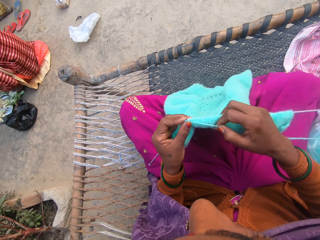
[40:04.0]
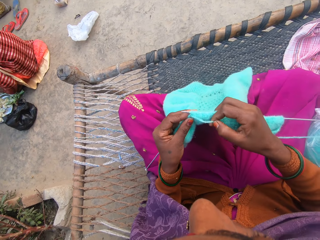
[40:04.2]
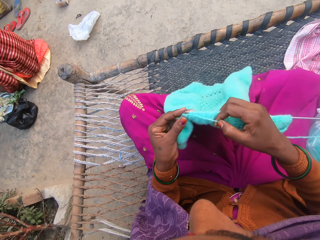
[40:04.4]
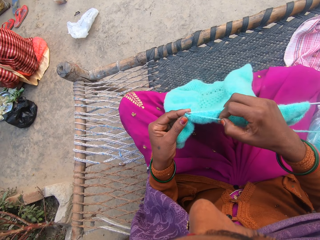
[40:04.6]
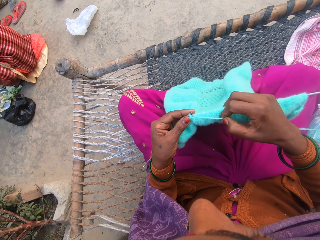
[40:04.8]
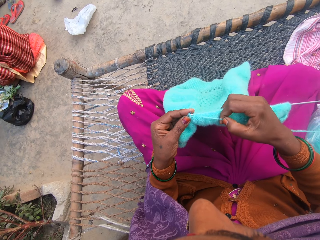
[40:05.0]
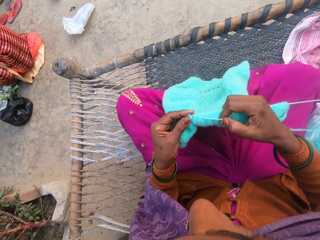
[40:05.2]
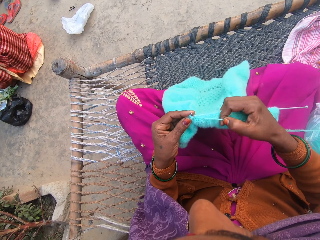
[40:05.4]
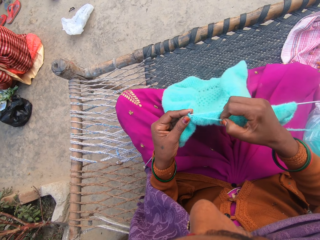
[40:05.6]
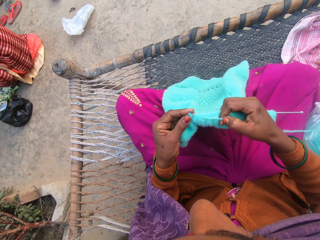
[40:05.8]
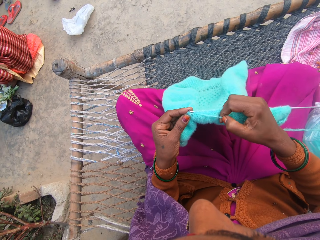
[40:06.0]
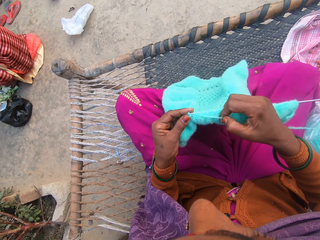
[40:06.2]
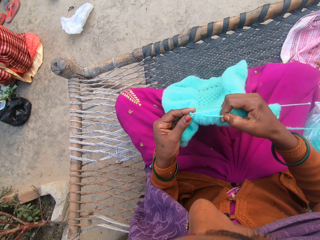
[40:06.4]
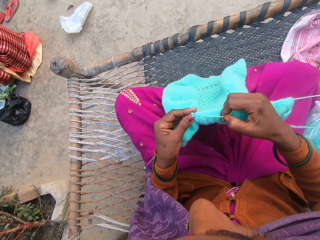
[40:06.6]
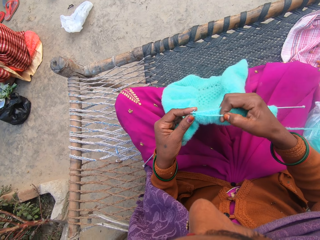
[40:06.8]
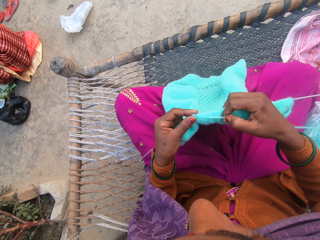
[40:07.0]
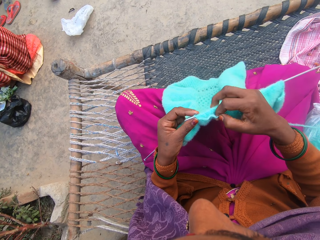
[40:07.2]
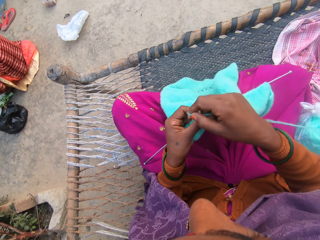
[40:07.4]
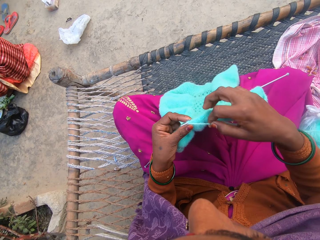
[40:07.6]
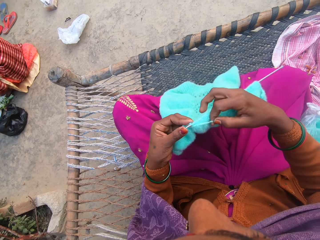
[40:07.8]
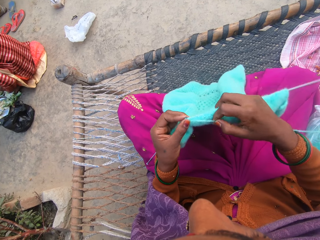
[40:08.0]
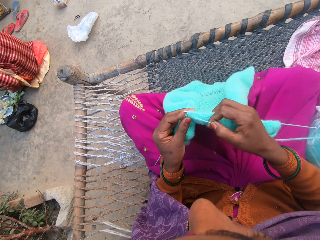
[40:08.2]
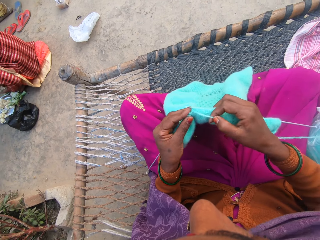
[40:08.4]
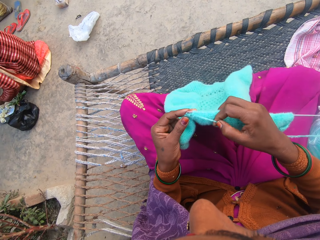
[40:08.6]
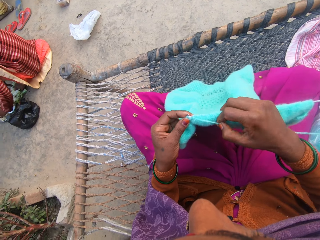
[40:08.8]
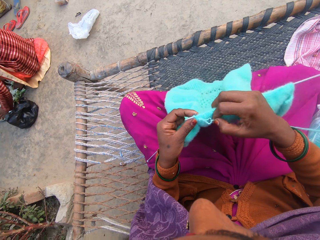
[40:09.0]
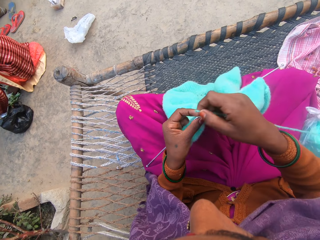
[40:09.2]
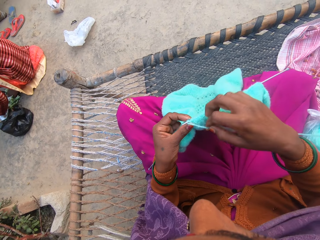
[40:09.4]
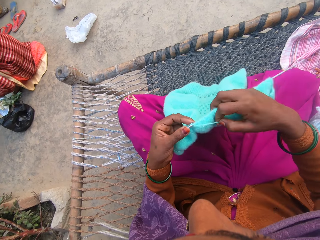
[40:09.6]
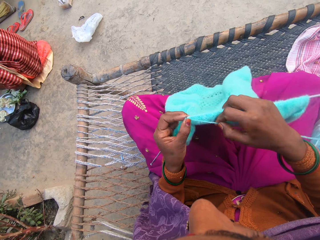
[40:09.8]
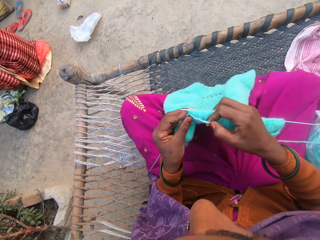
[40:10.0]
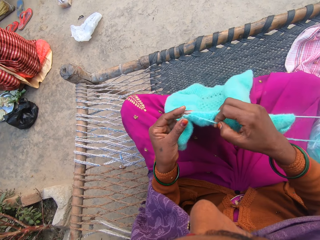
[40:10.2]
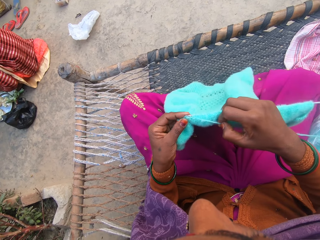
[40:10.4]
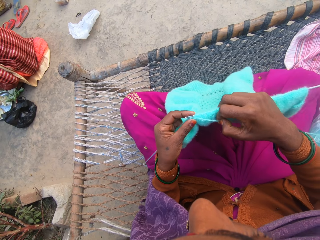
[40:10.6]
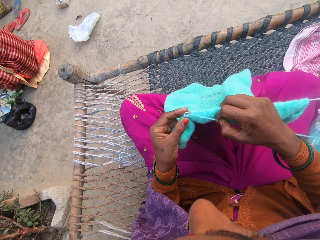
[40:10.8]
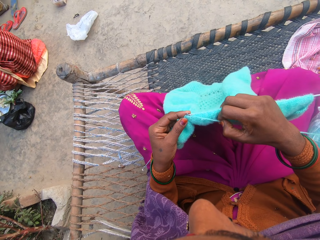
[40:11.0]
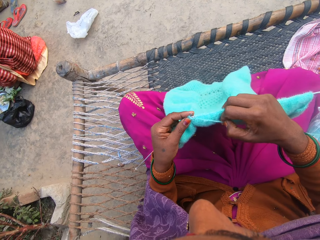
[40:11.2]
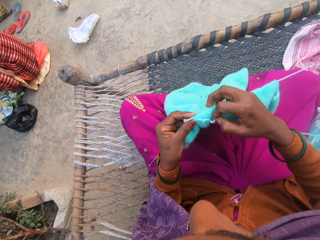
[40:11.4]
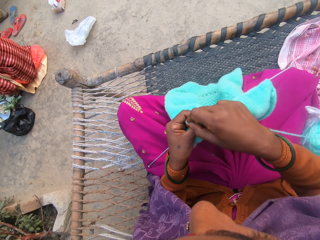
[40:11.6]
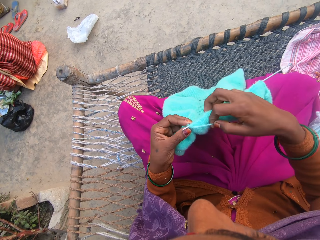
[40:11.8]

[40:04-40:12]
The camera wearer knits the fabric with the crochet needles. They roll the thread on the crochet needle. They knit the fabric with the crochet needles. They roll the thread on the crochet needle. They knit the fabric with the crochet needles.

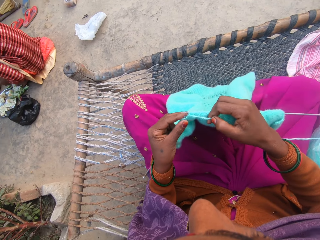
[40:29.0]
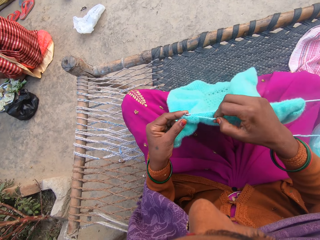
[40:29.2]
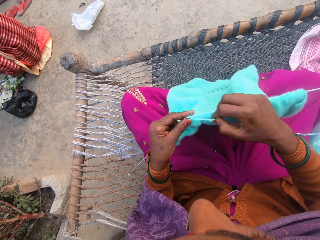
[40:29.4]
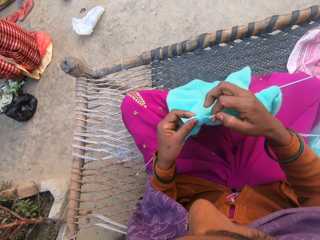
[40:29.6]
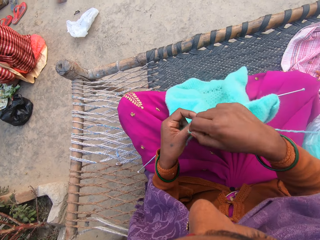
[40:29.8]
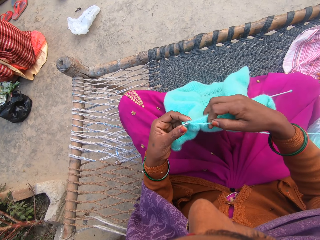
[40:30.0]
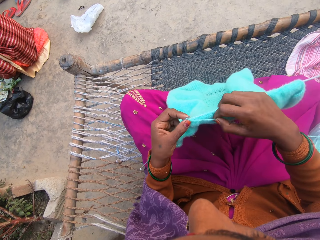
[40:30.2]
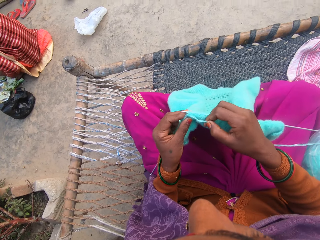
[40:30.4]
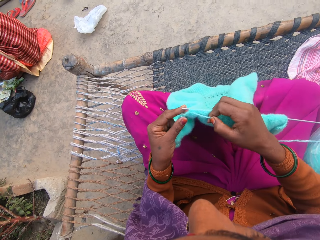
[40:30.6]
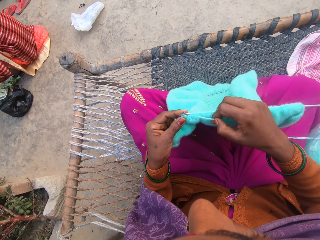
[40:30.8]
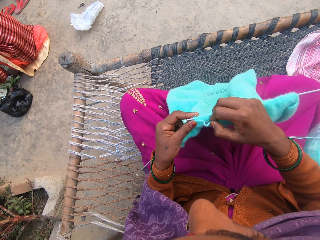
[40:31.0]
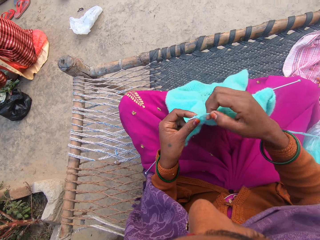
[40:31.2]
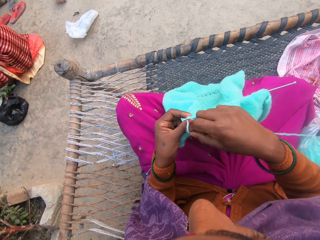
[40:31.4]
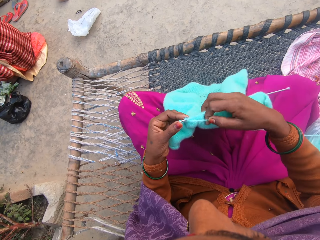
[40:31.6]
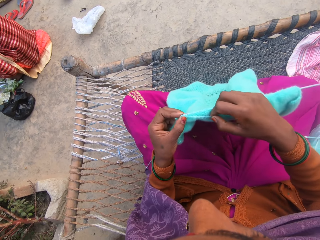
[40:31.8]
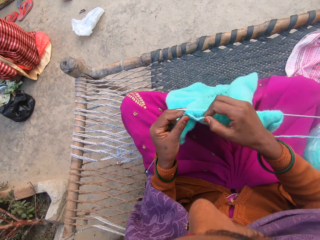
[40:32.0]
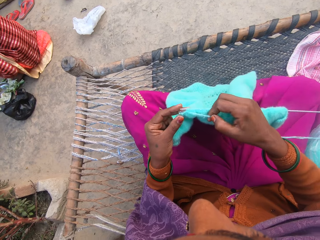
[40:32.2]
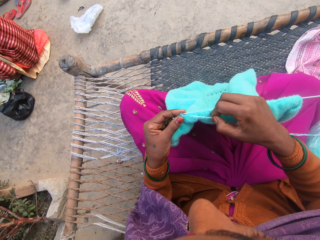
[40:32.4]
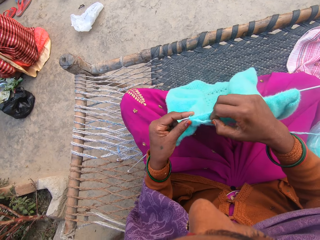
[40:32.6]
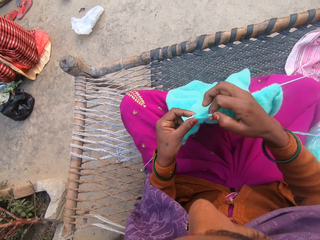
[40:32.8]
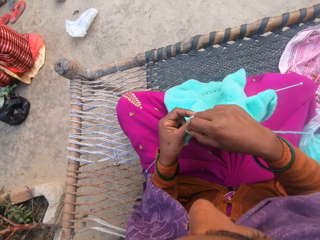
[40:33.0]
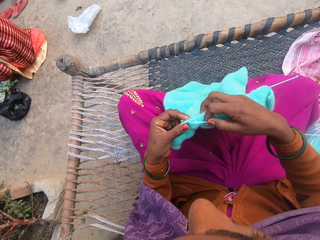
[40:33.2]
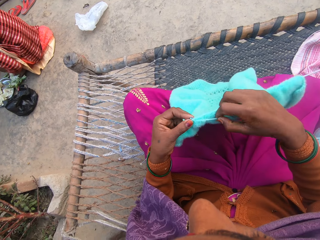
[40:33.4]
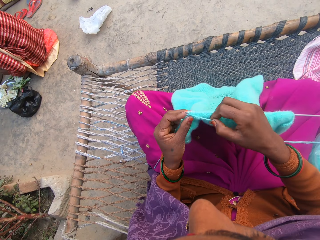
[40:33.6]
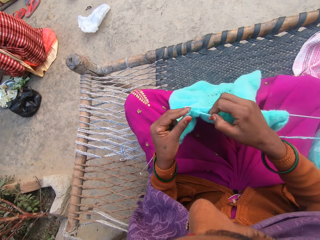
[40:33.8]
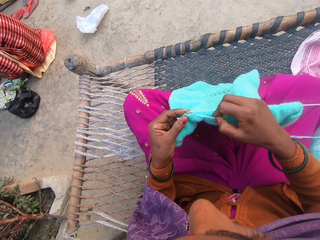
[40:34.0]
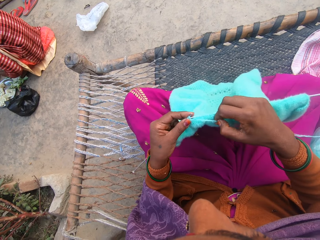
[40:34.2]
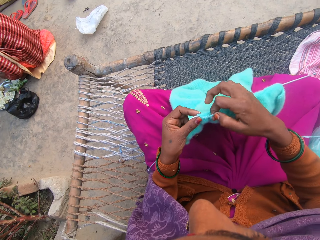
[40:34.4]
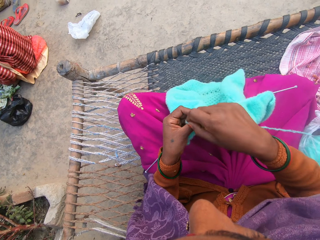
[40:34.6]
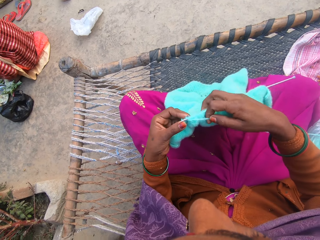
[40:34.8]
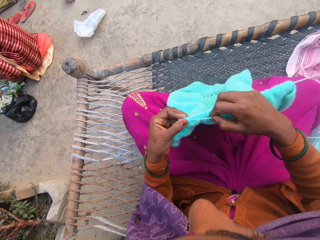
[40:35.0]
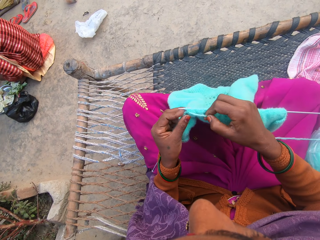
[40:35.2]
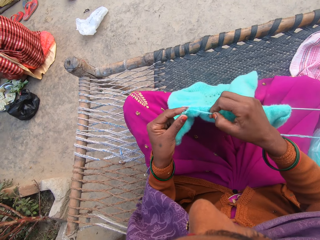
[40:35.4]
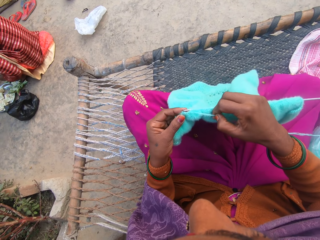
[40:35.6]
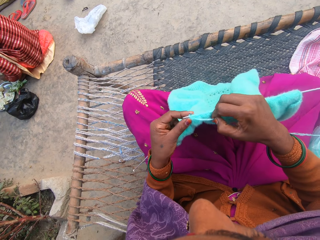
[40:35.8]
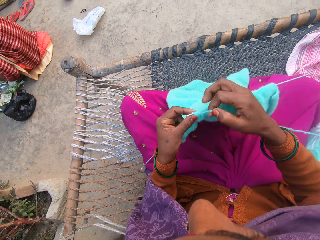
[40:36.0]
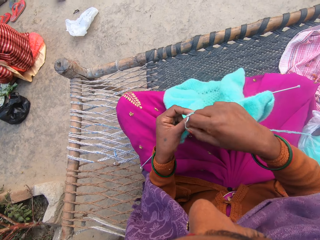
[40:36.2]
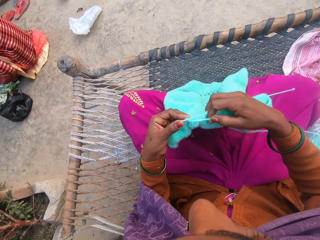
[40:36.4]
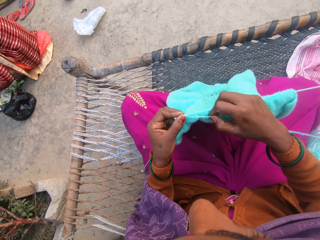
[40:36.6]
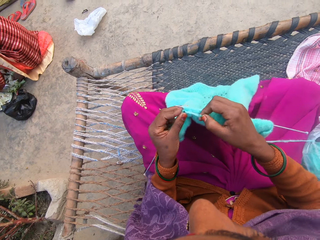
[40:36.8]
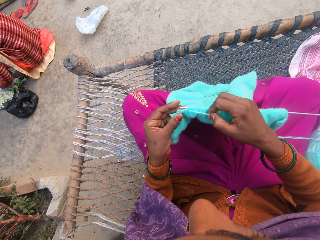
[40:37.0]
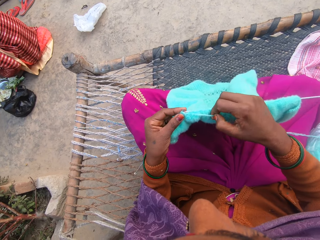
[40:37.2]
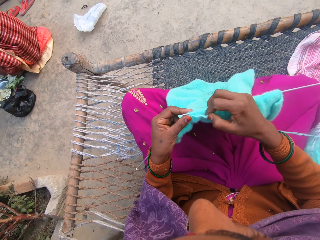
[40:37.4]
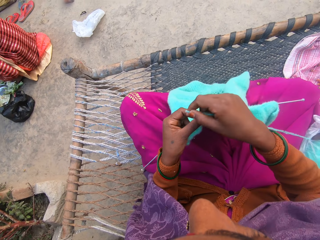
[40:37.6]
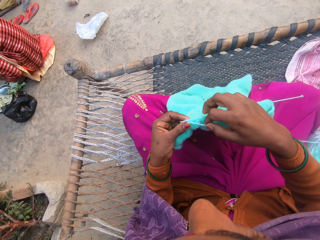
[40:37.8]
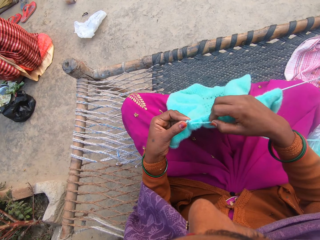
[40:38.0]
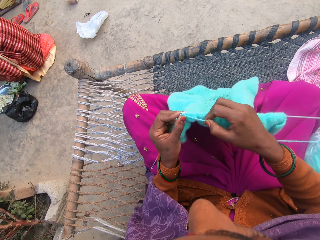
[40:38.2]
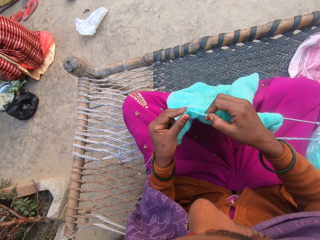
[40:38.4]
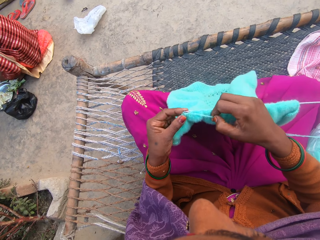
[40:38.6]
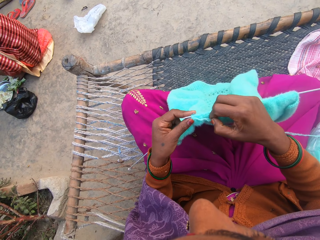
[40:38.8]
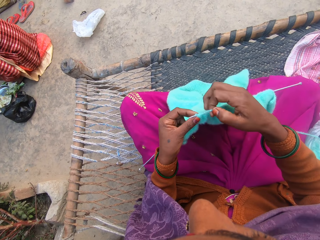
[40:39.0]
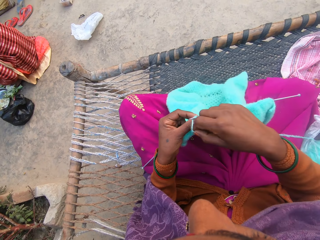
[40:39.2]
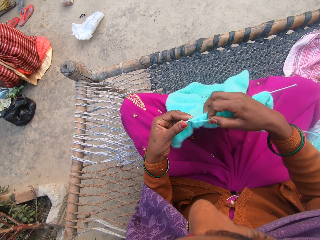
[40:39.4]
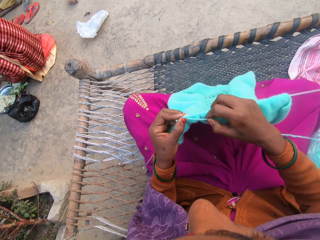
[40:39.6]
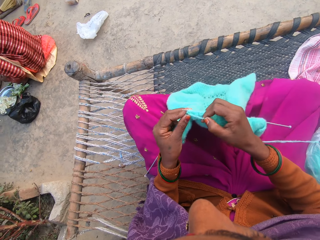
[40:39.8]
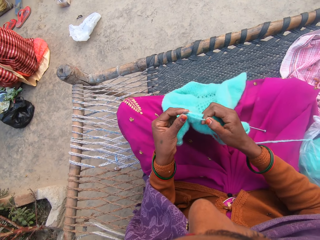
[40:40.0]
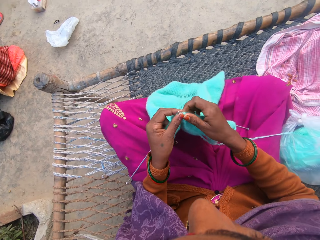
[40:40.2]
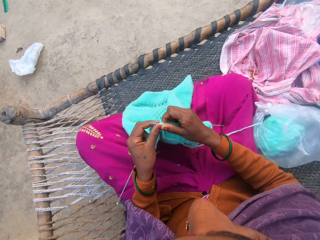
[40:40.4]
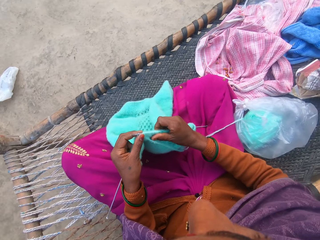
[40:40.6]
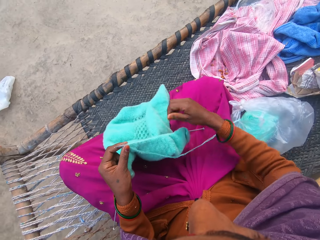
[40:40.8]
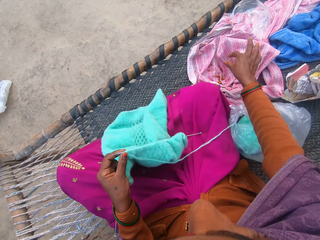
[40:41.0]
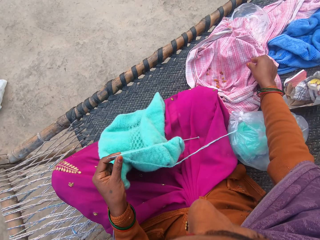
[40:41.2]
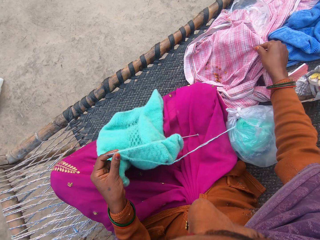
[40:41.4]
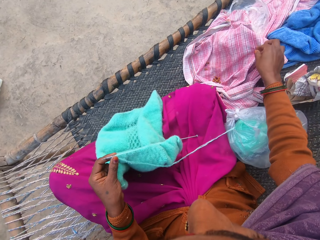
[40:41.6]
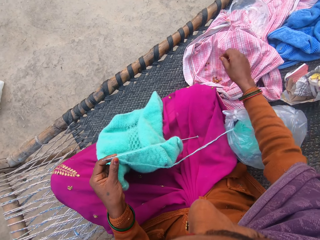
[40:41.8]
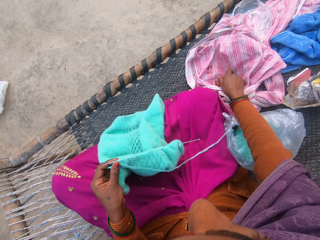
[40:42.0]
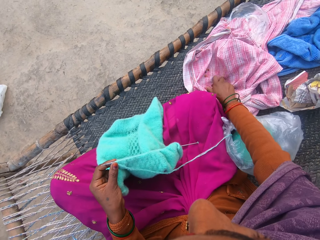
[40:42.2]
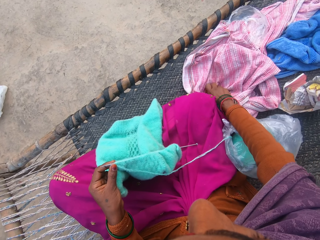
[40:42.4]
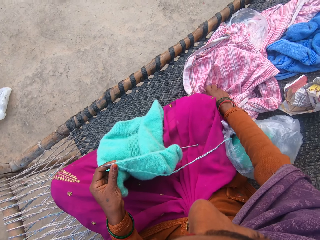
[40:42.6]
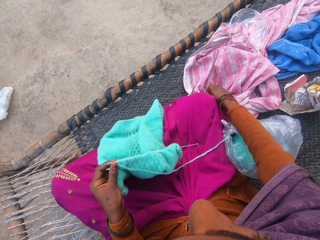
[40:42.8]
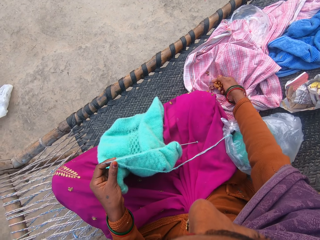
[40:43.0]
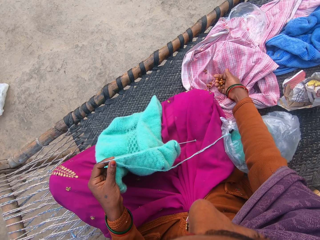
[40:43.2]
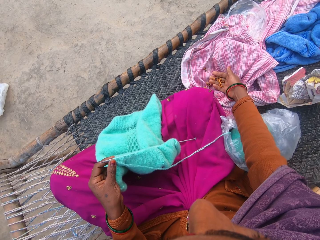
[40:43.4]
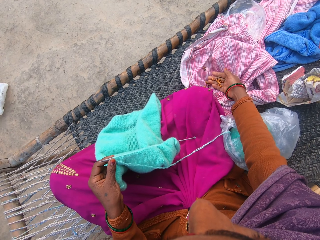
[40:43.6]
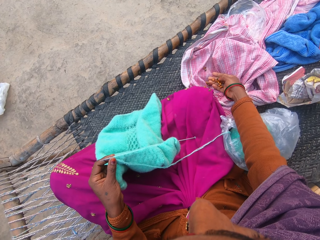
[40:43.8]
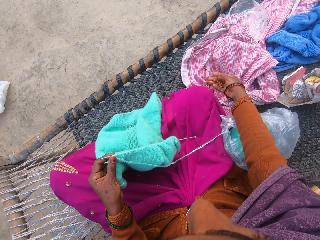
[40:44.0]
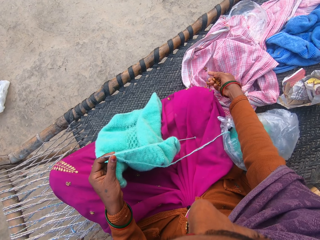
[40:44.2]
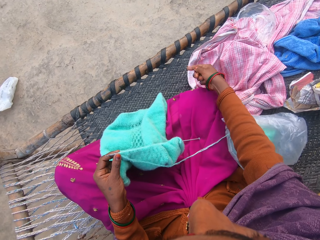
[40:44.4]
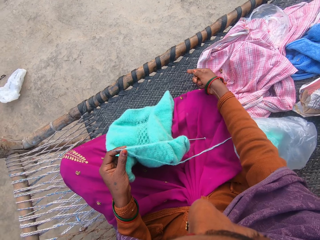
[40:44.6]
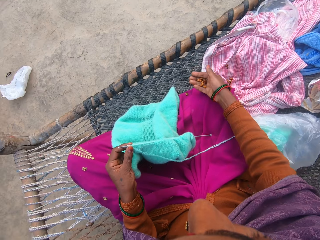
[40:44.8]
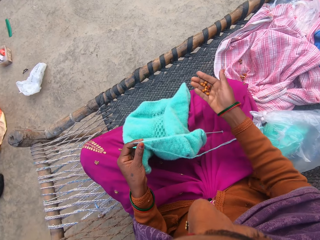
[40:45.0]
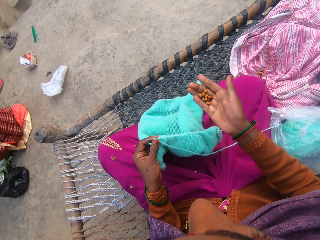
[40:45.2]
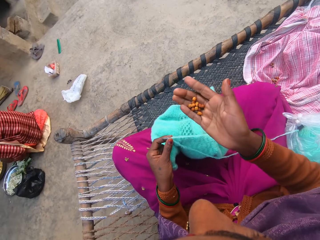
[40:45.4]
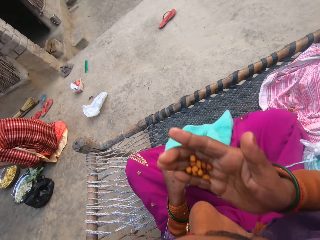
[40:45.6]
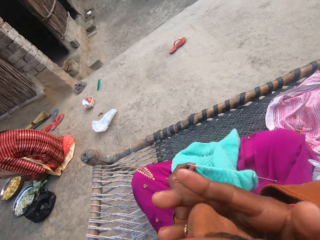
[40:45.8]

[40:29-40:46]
The camera wearer knits the fabric with crochet needles. She rolls the thread on the crochet needle. She knits the fabric with crochet needles. She rolls the thread on the crochet needle. She knits the fabric with crochet needles. She rolls the thread on the crochet needle. She knits the fabric with crochet needles. She rolls the thread on the crochet needle. She knits the fabric with crochet needles. She rolls the thread on the crochet needle. She knits the fabric with crochet needles. She rolls the thread on the crochet needle. She knits the fabric with crochet needles. She rolls the thread on the crochet needle. She knits the fabric with crochet needles. She adjusts the wool on the knitting needle. She pulls the fabric. She picks some groundnuts from the cloth with her right hand. She holds the nuts.
